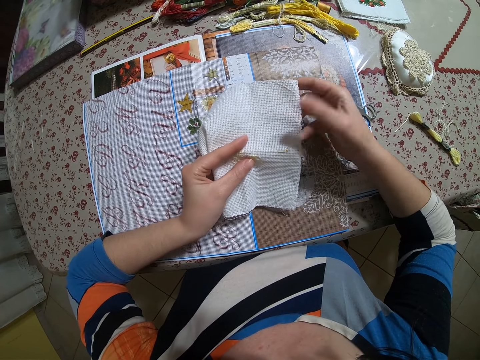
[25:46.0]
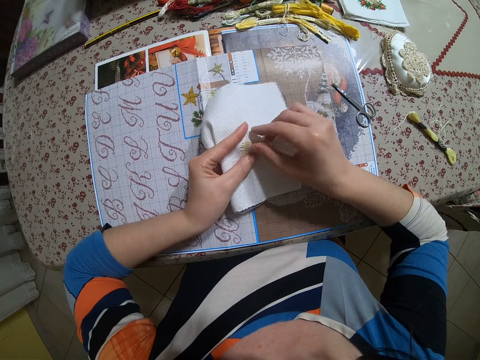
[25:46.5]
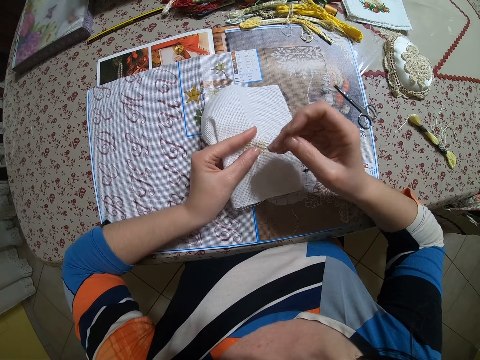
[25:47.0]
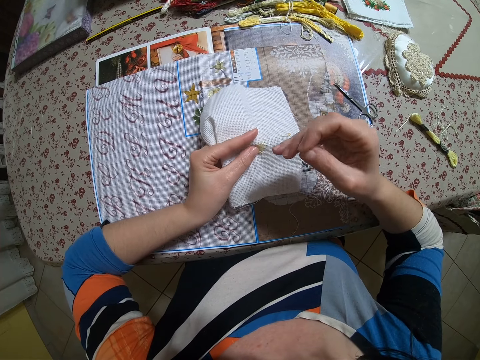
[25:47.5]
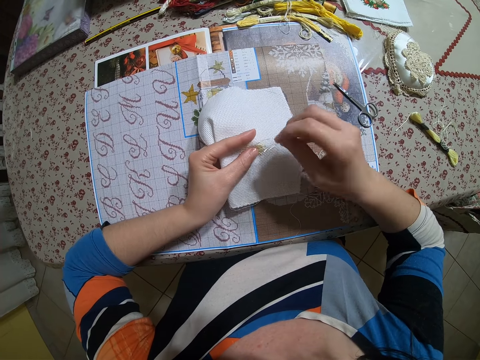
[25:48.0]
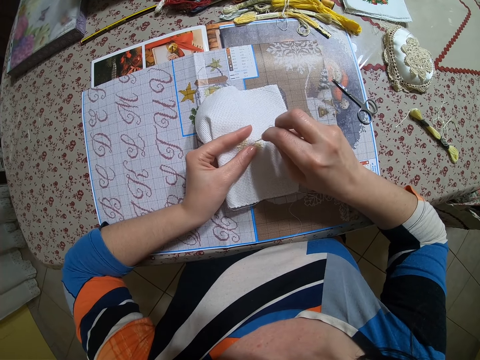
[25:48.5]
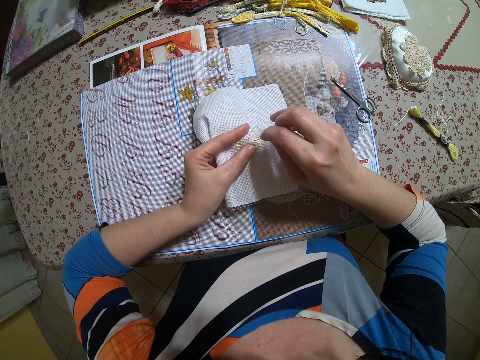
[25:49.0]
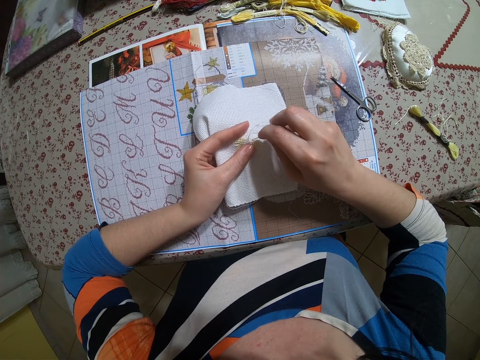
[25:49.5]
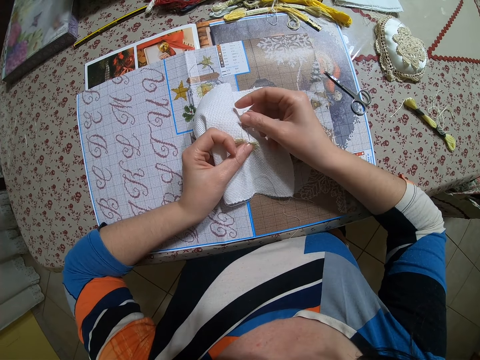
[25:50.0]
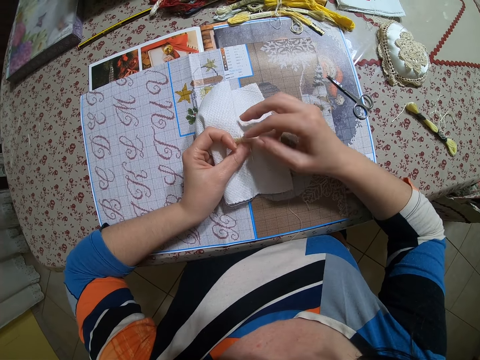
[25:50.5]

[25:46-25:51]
The camera wearer sews on the piece of clothing with the needle in her right hand.

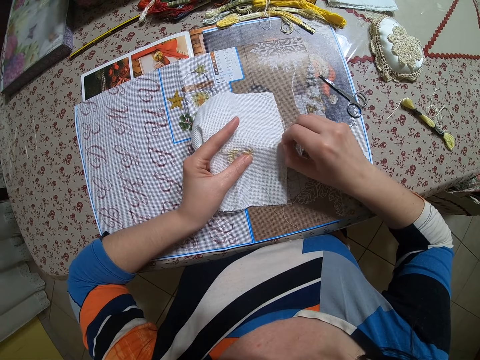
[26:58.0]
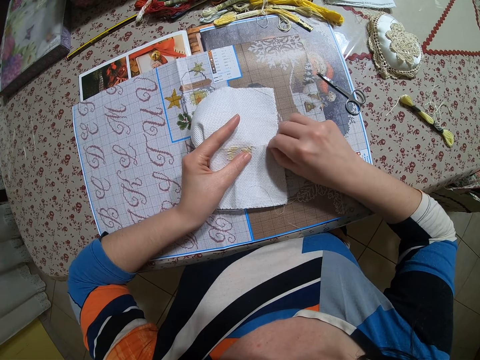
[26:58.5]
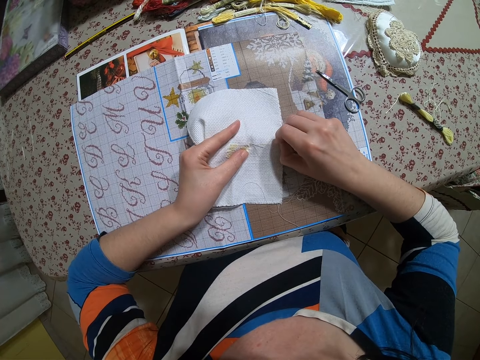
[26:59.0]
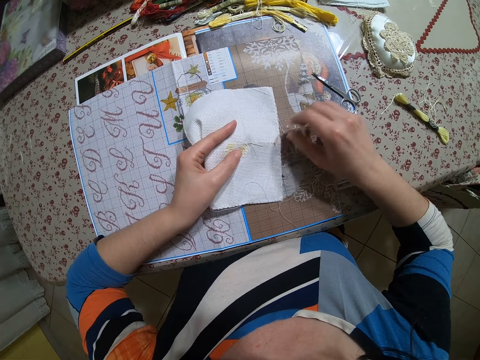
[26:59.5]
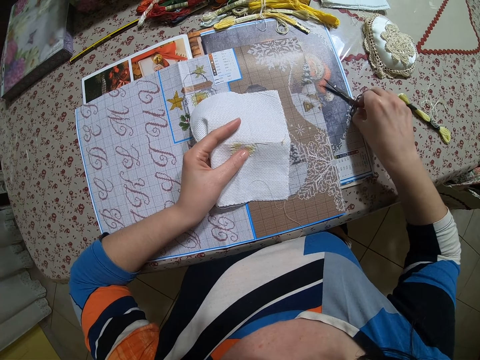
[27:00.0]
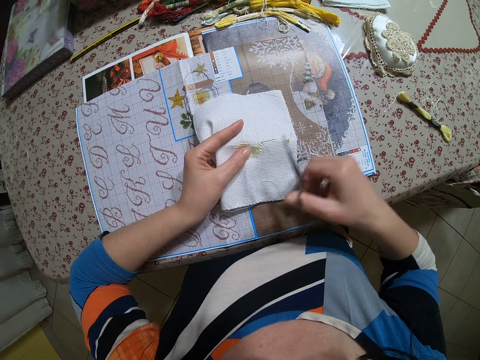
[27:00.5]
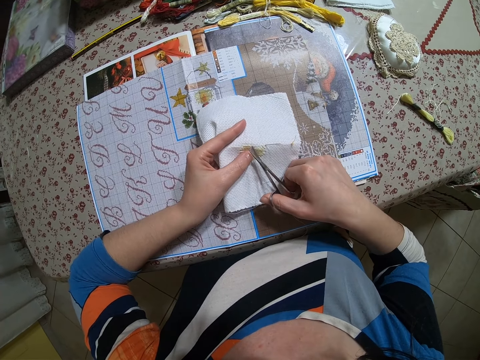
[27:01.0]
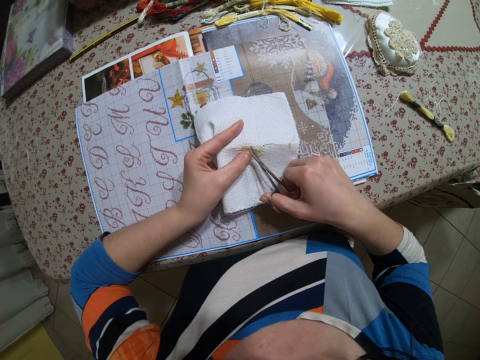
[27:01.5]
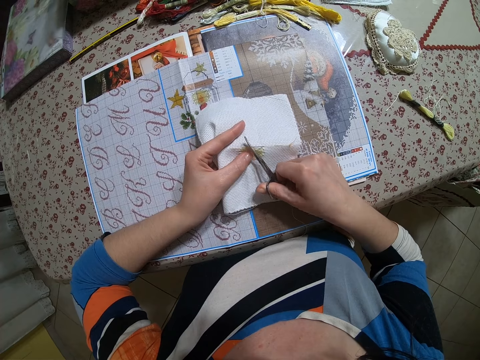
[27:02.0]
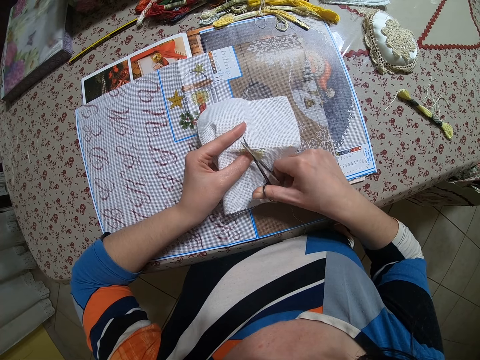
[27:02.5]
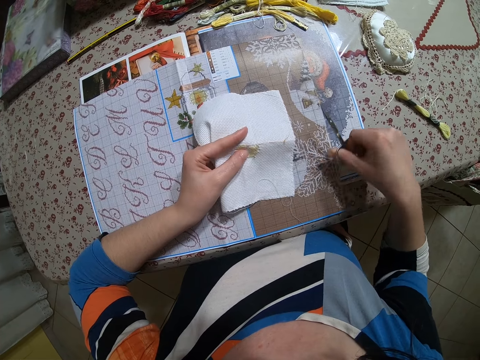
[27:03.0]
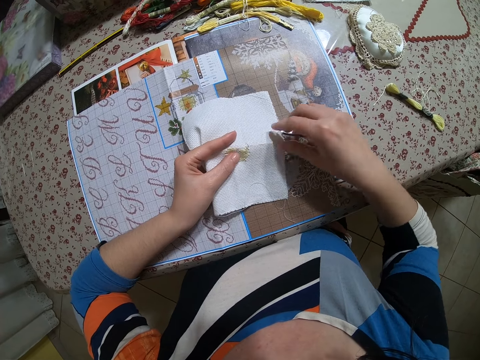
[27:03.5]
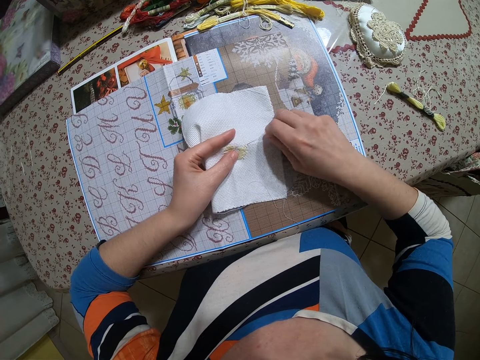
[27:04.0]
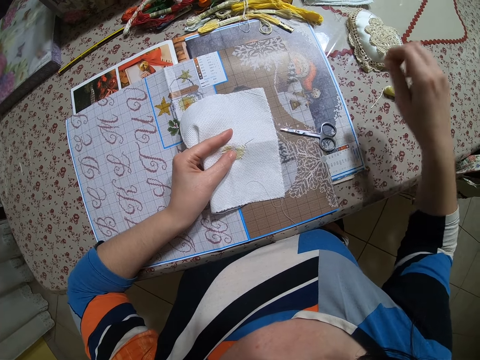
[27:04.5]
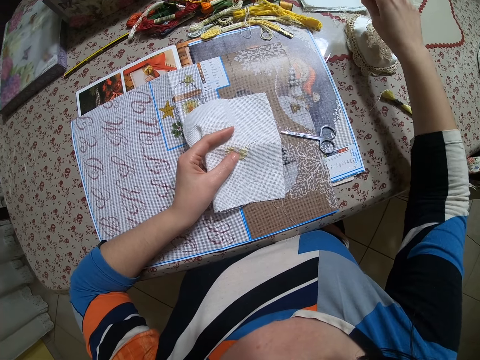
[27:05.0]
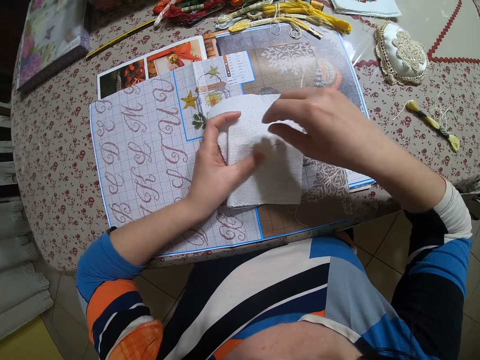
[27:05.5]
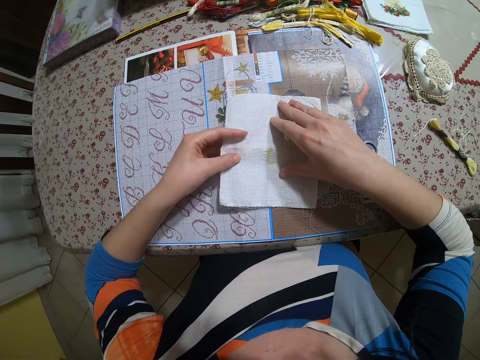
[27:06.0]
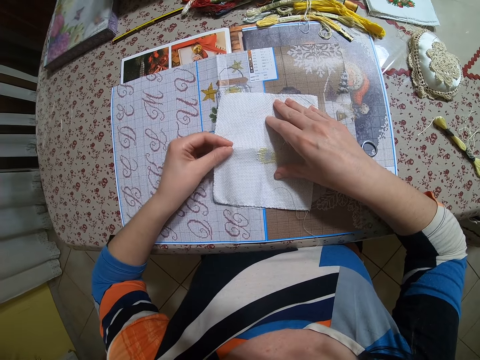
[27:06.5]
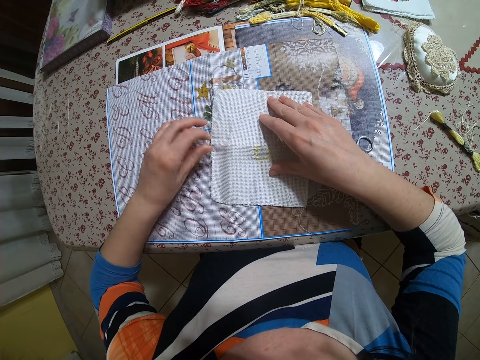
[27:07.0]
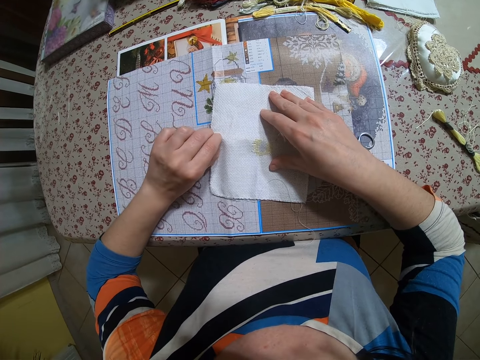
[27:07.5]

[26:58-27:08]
The camera wearer picks the pair of scissors from the table with her right hand. She cuts a strand of thread from the piece of clothing with the pair of scissors in her right hand. She drops the pair of scissors on the table with her right hand. She removes the needle from the piece of clothing with her right hand. She drops the needle on the table with her right hand. She puts the waste thread aside. She drops the piece of clothing on the table with her left hand.

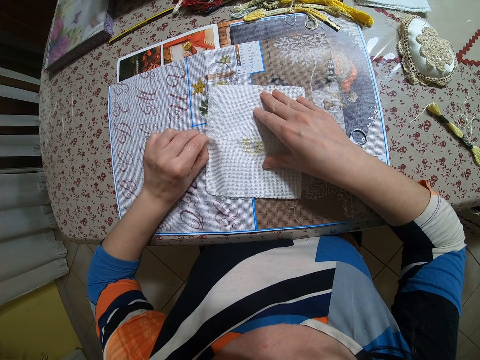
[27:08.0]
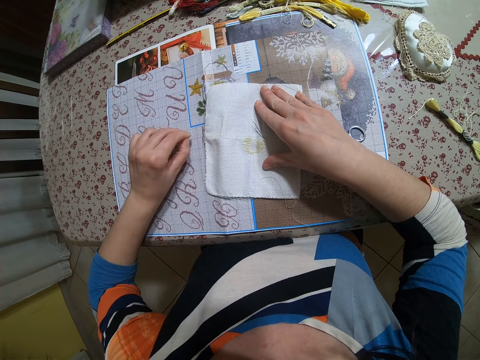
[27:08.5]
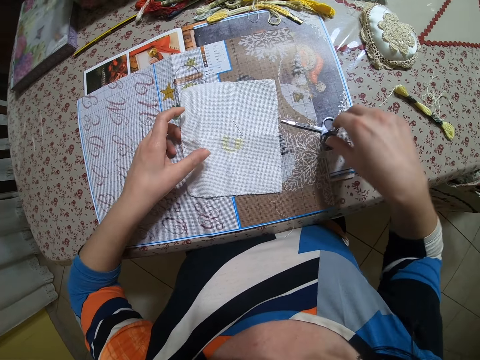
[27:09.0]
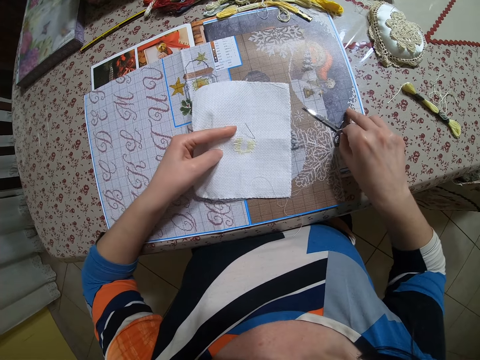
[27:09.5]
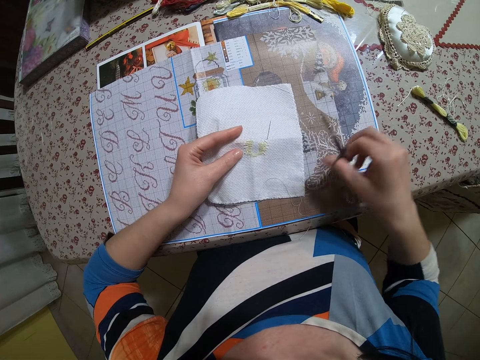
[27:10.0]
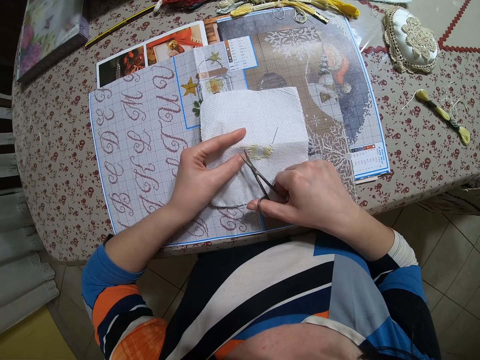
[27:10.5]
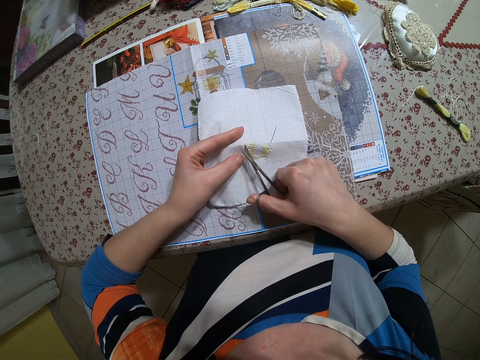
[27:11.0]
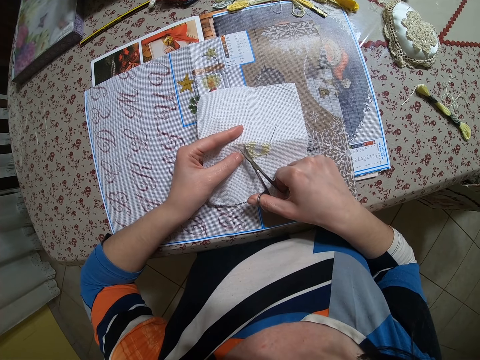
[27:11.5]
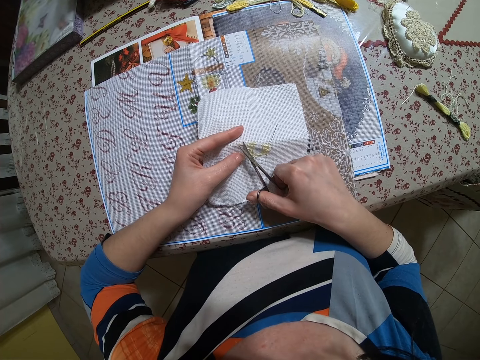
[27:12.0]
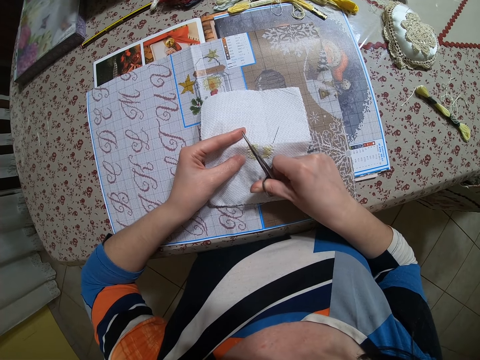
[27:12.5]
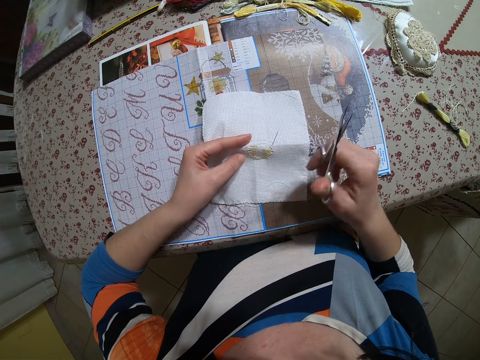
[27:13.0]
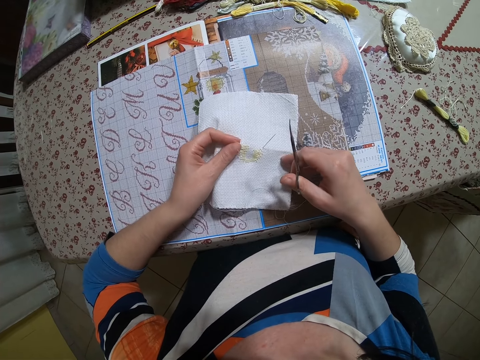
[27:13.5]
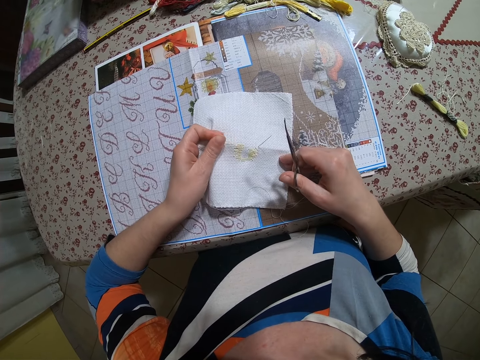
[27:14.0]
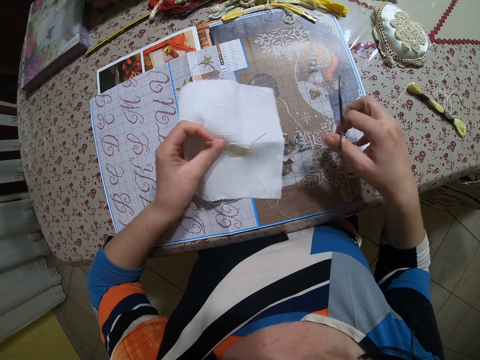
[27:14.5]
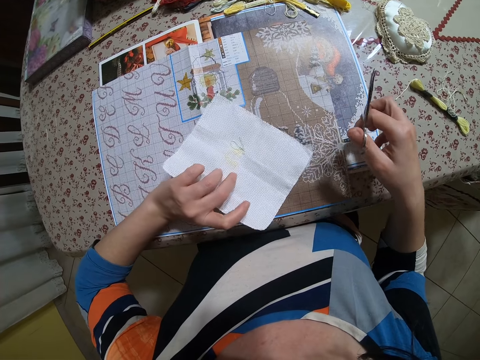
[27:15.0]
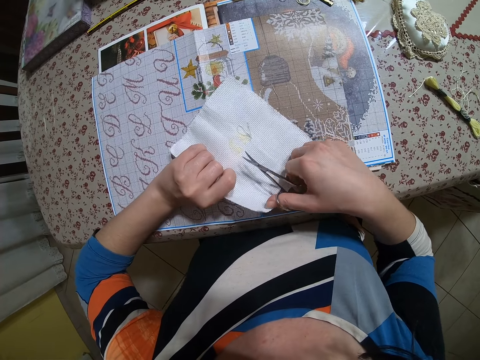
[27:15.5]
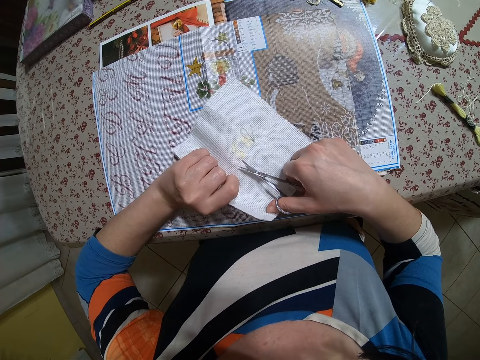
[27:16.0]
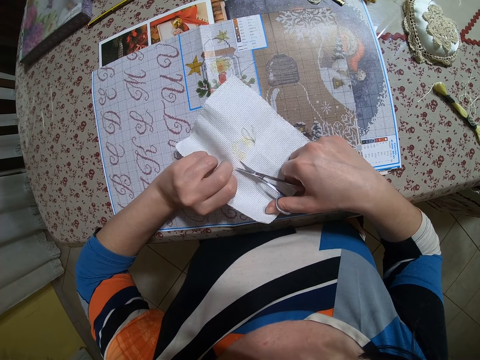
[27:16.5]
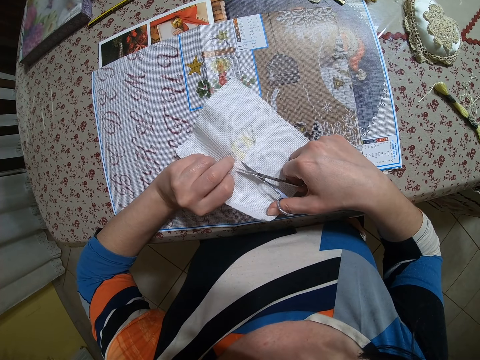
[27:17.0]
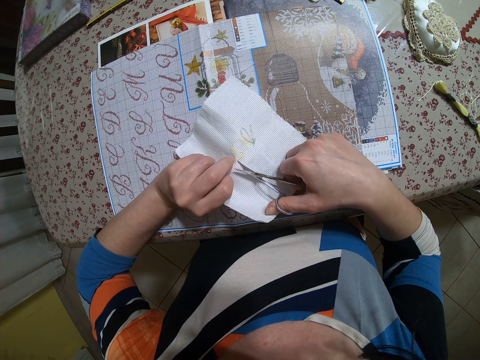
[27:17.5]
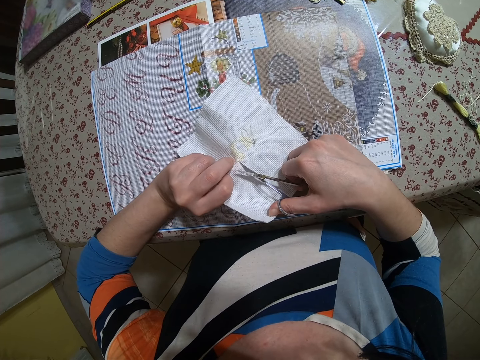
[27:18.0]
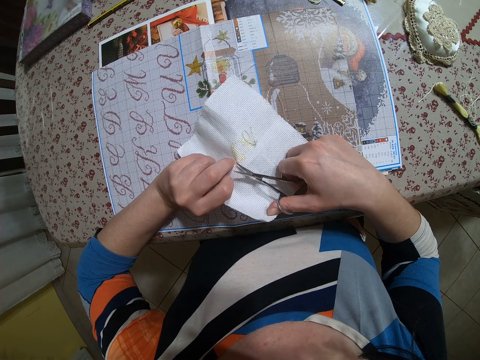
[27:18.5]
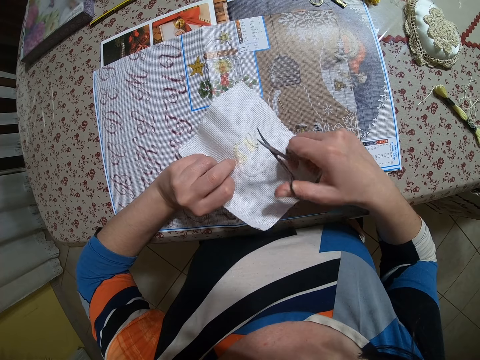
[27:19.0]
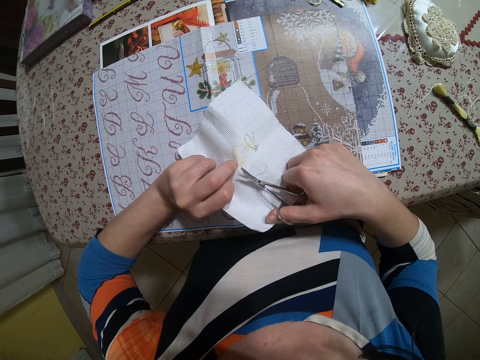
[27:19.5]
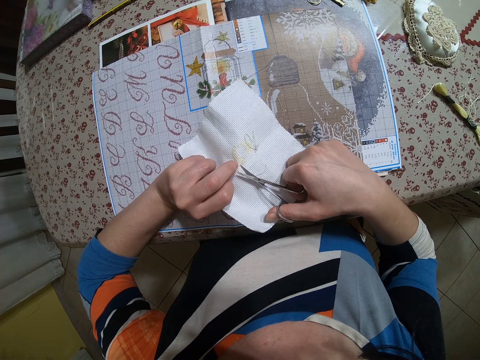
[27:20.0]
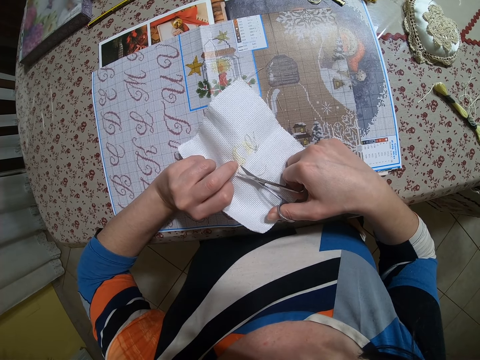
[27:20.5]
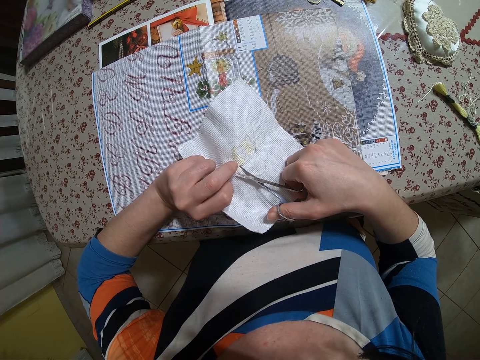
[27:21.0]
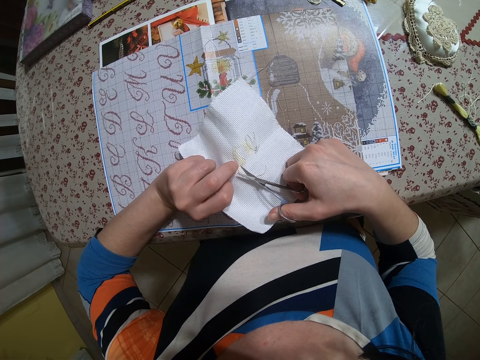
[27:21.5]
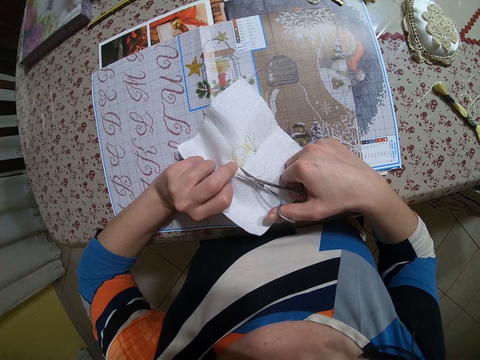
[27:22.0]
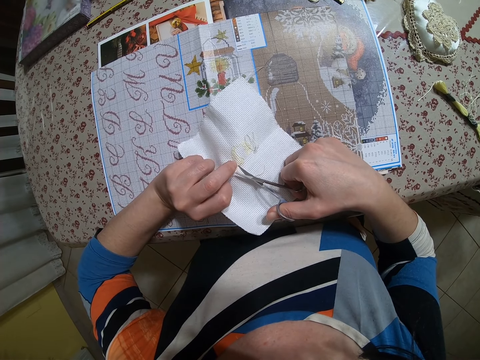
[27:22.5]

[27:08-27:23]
The camera wearer picks the piece of clothing from the table with her left hand. She picks the pair of scissors from the table with her right hand. She cuts a strand of thread from the piece of clothing with the pair of scissors in her right hand. She removes thread on the cloth in her left hand with the scissors in her right hand.
